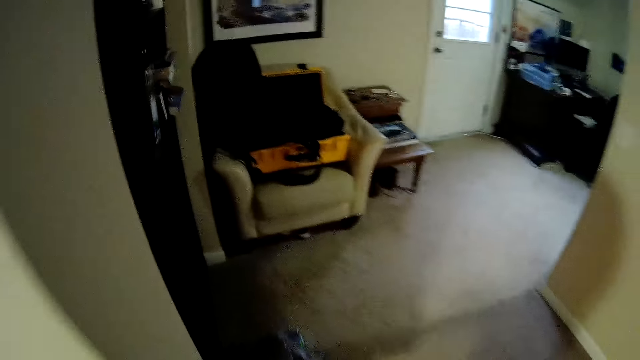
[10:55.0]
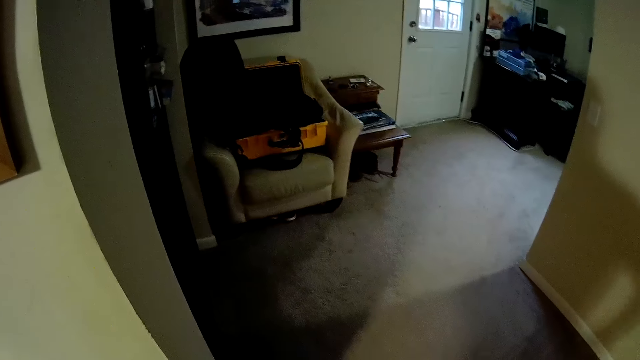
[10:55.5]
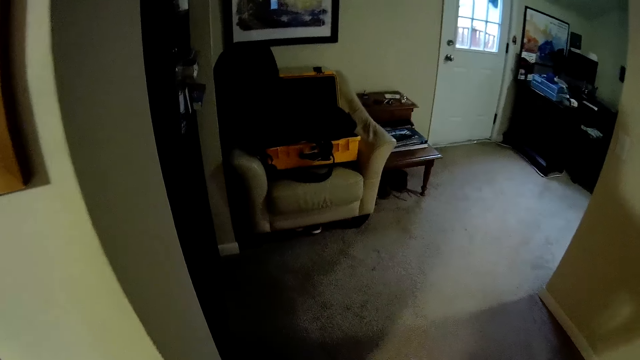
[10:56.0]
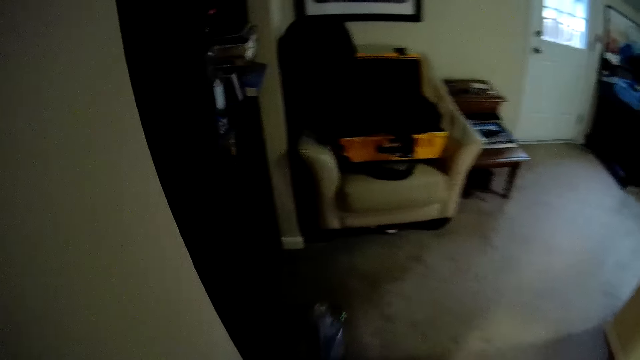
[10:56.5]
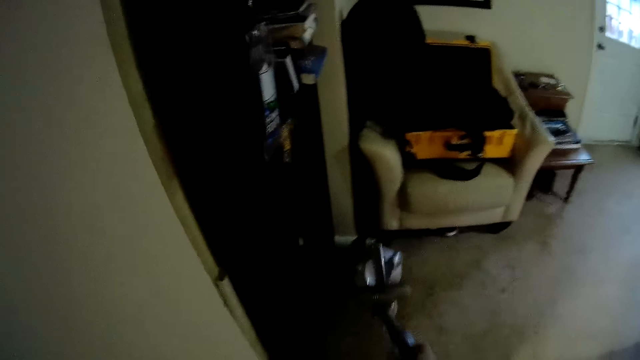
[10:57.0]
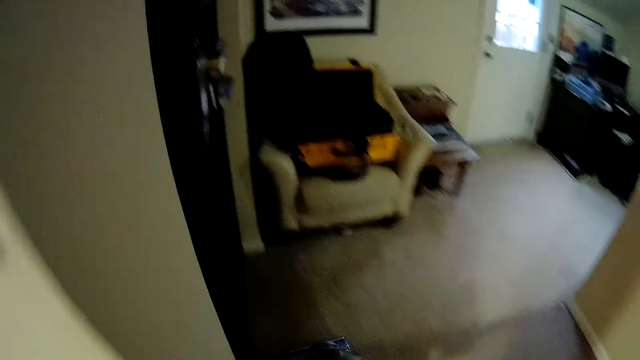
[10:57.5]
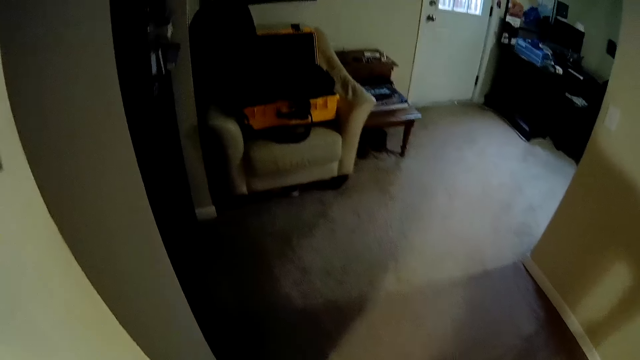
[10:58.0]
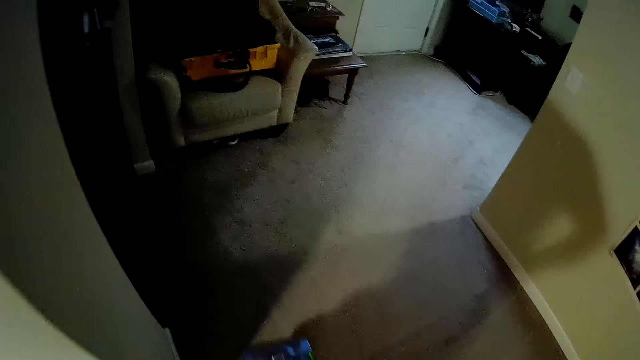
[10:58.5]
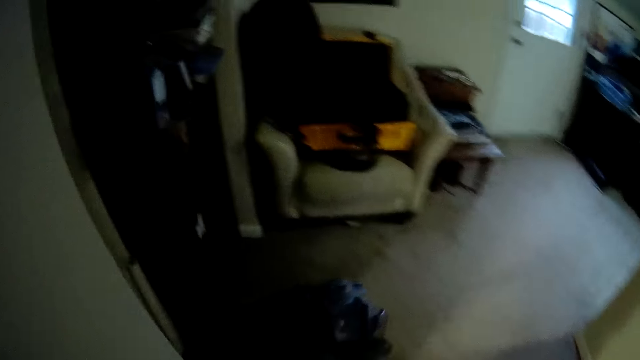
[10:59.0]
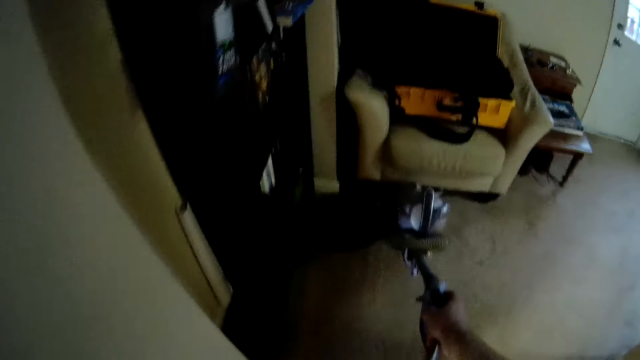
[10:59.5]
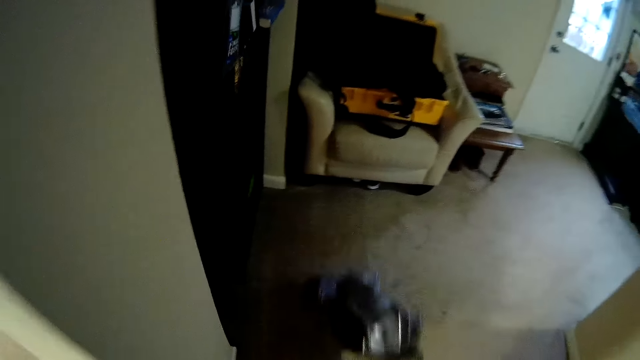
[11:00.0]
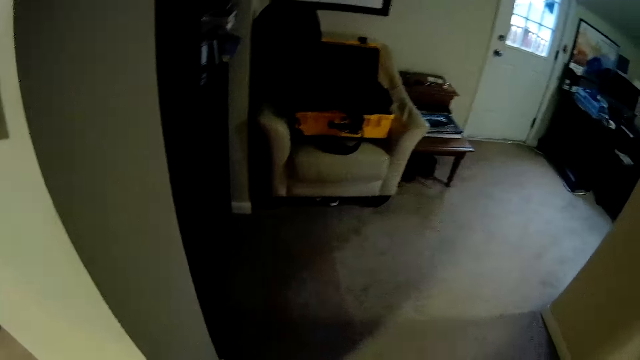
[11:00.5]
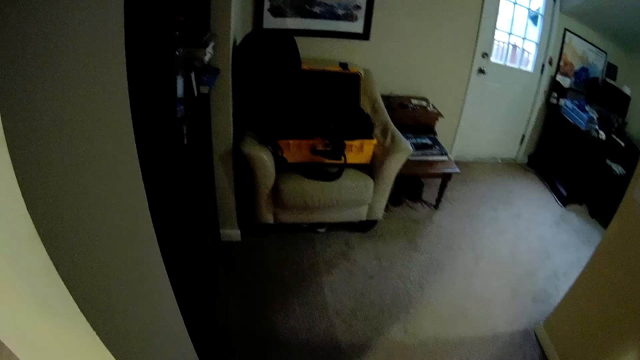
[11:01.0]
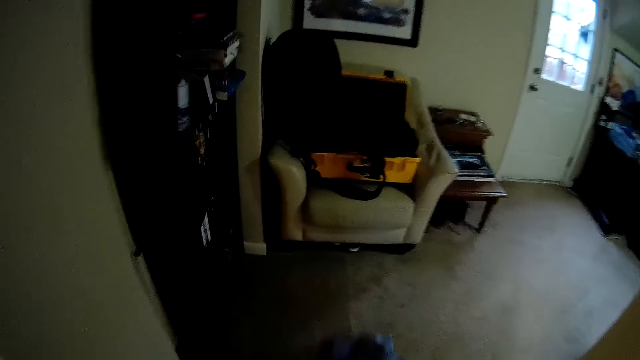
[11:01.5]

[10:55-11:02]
The camera wearer cleans the house with the vacuum cleaner.

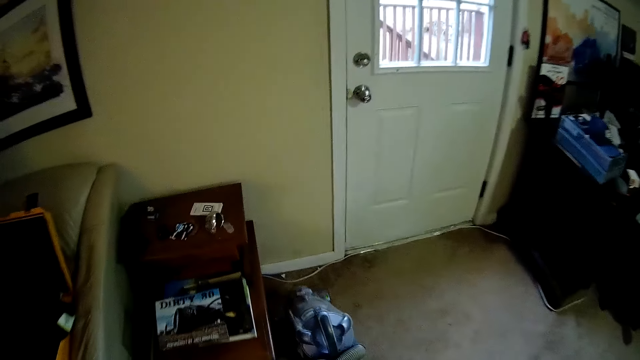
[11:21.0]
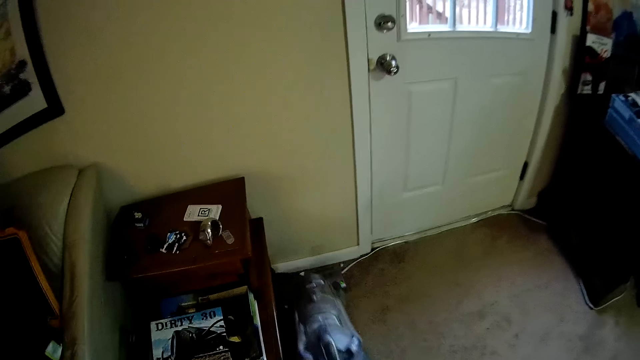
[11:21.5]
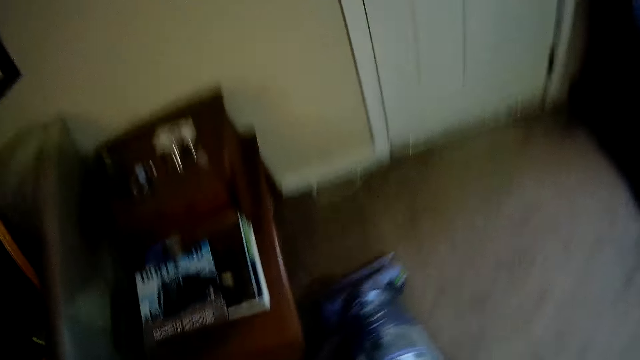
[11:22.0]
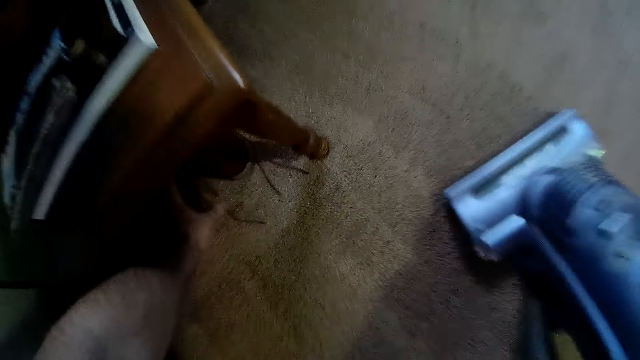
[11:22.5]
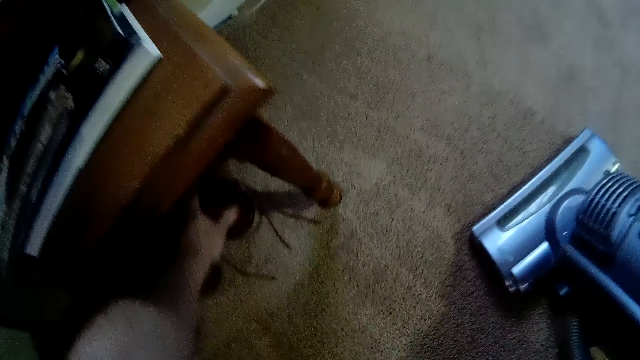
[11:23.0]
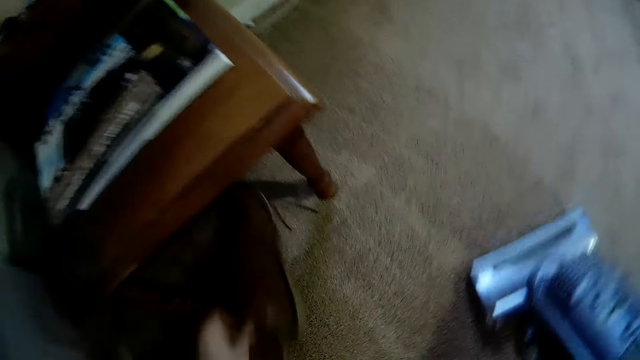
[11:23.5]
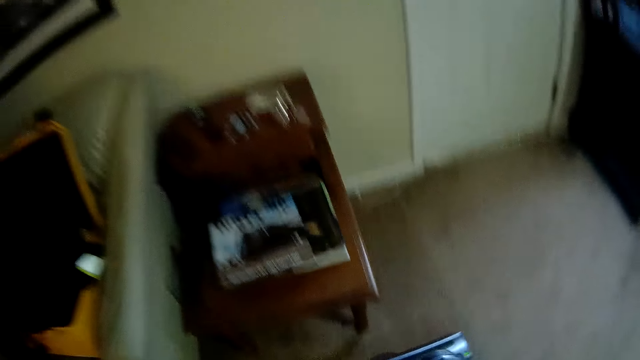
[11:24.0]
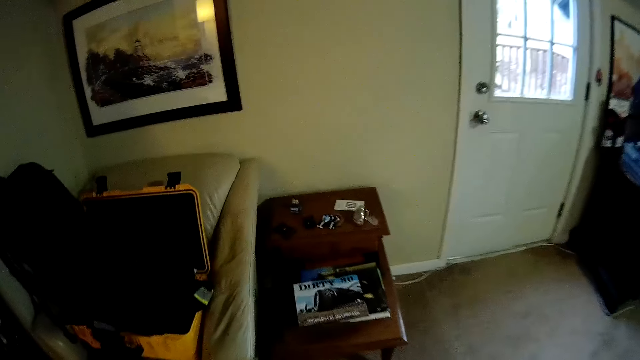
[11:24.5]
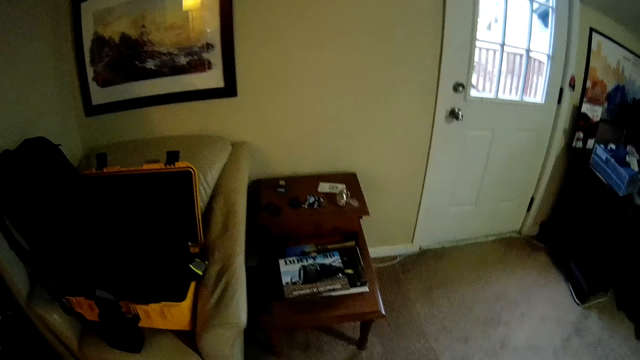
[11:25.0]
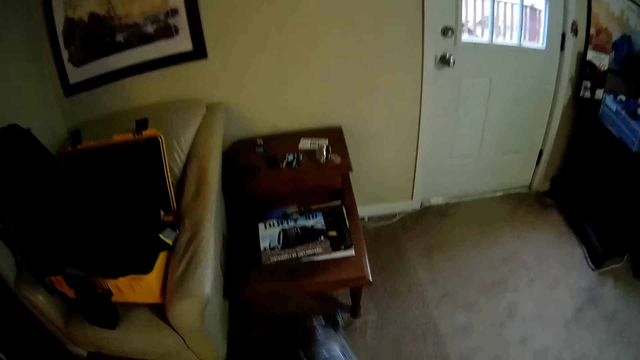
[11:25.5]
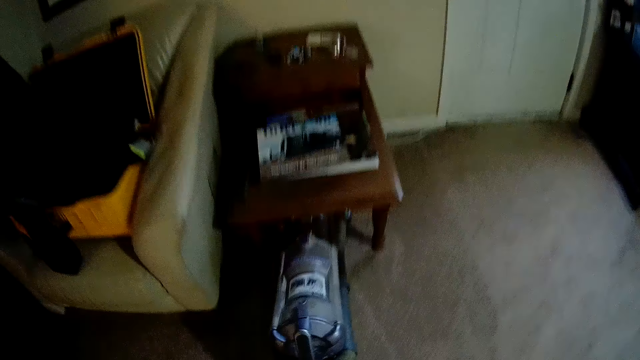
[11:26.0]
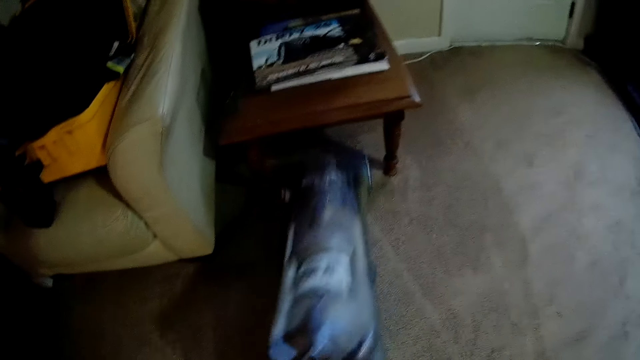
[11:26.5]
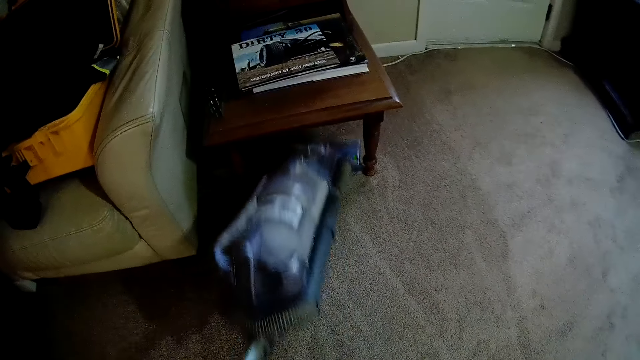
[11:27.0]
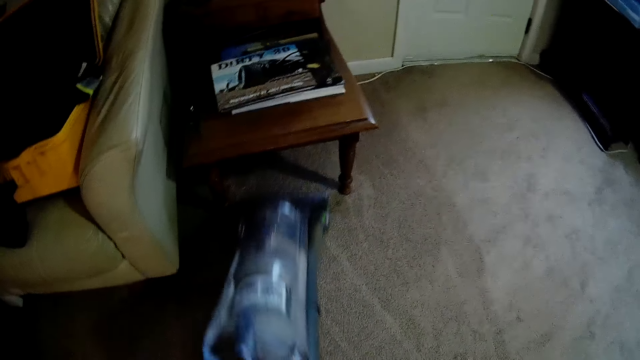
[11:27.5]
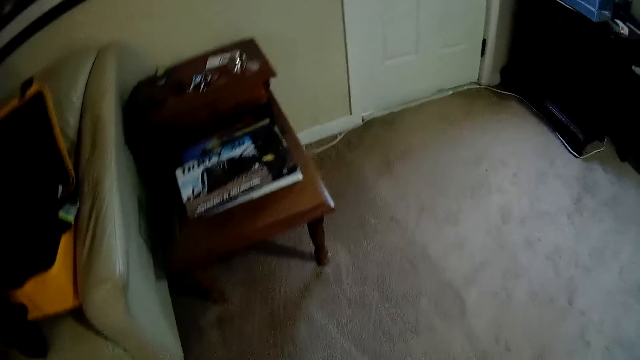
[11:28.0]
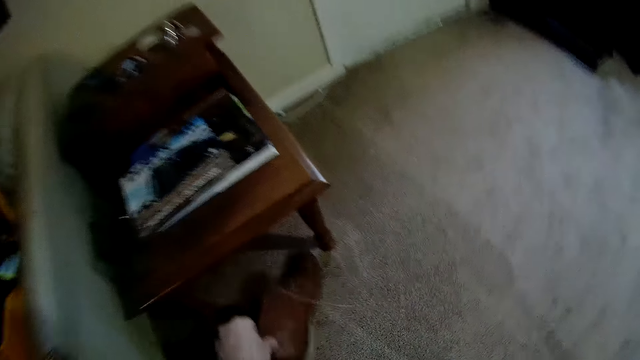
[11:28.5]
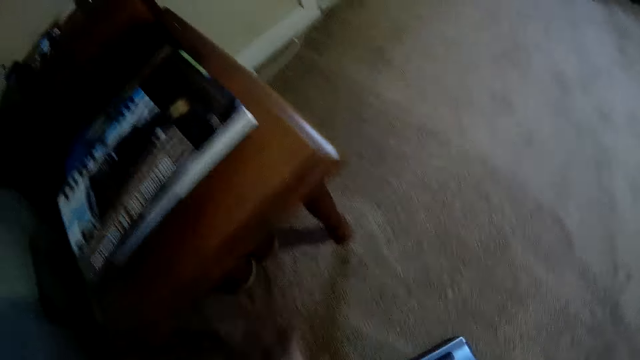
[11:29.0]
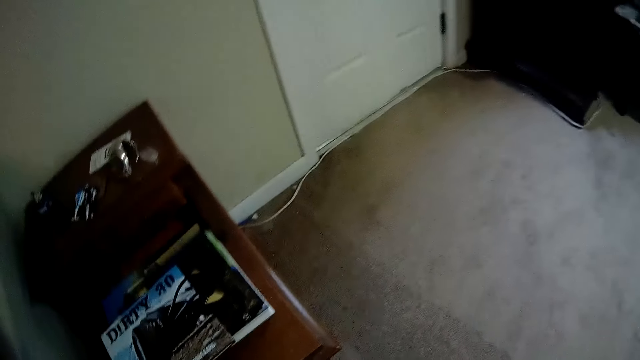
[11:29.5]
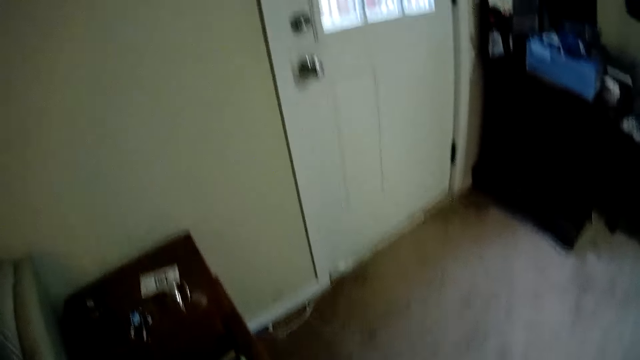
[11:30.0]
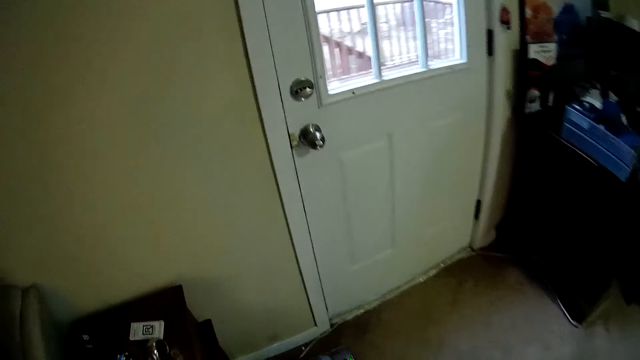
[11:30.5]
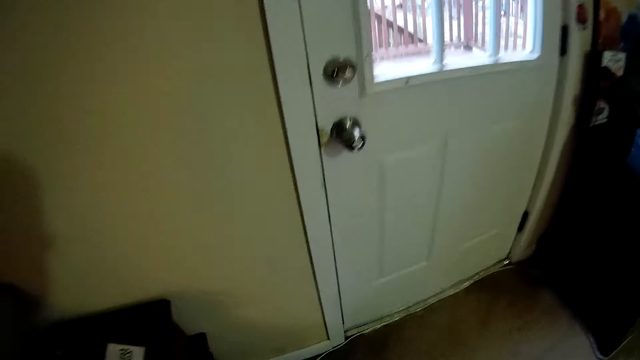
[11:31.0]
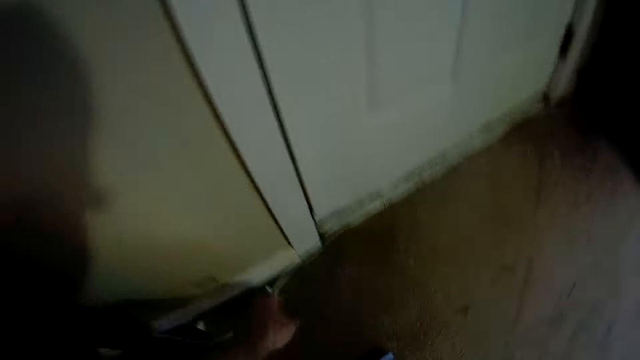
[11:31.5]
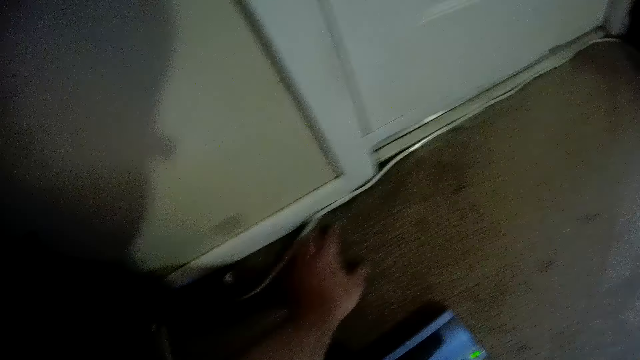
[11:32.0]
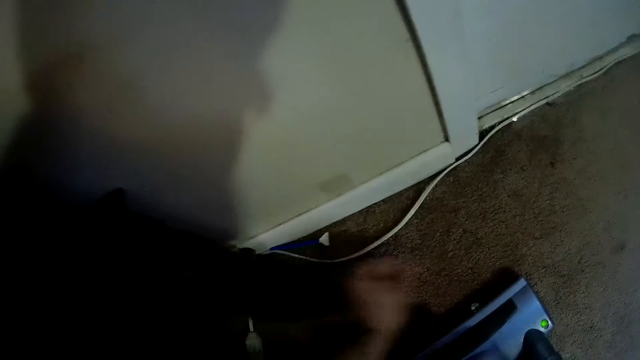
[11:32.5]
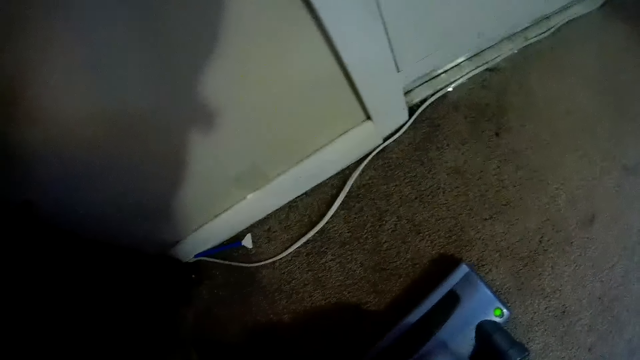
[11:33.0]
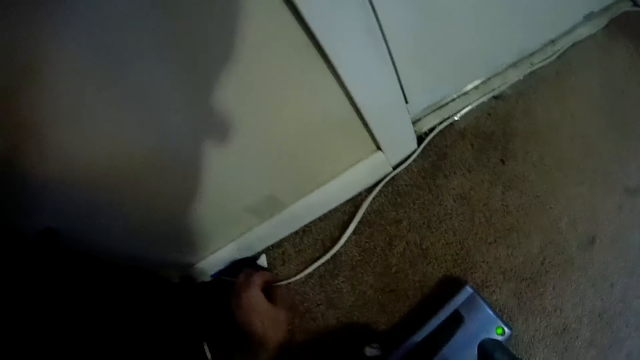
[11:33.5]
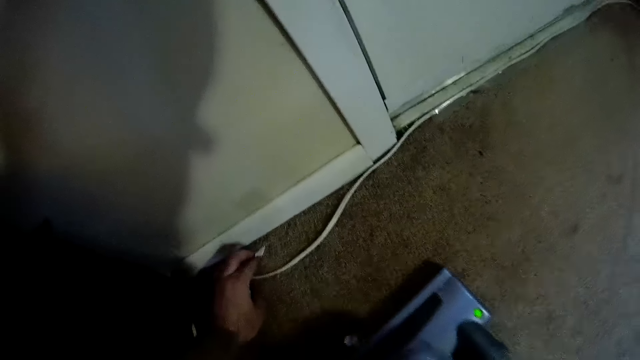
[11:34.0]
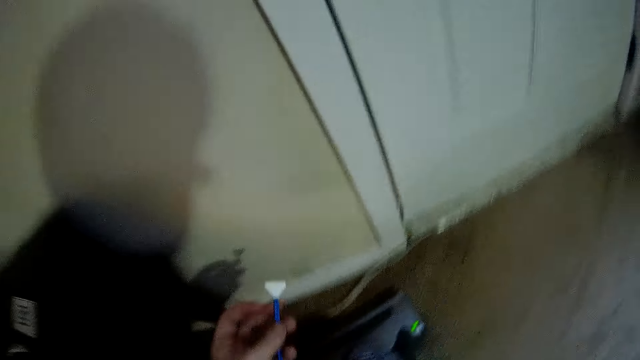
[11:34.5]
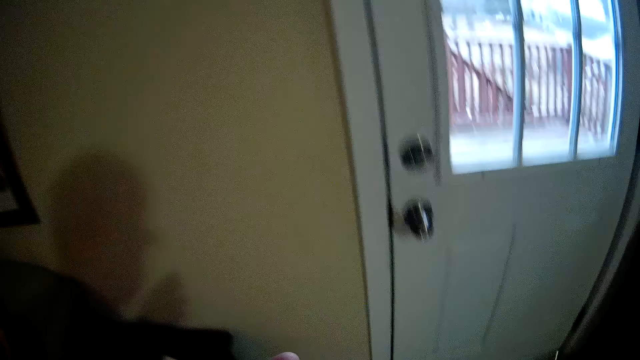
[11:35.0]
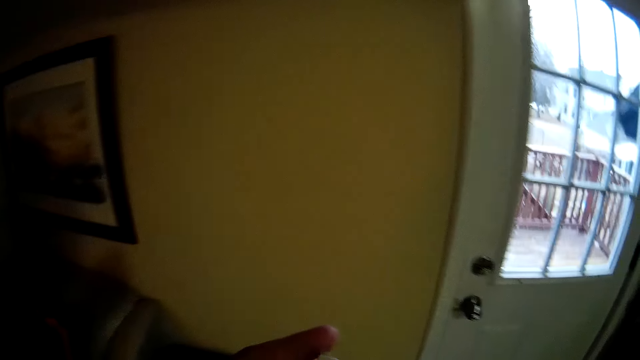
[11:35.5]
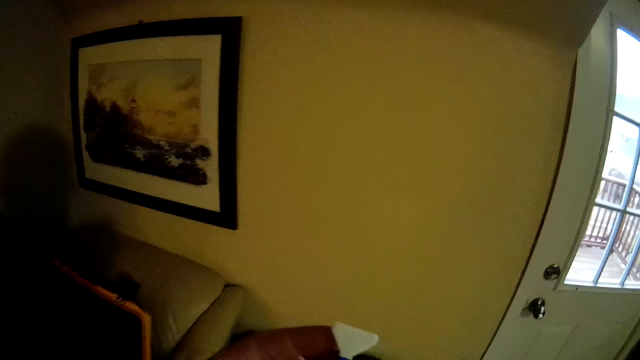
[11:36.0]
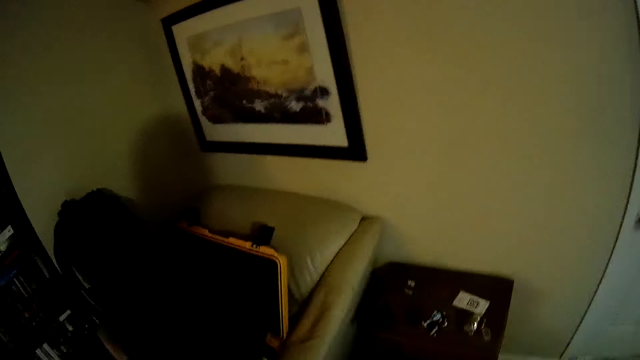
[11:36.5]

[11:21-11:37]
The camera wearer removes shoes from under the stool. They clean under the stool with the vacuum cleaner. They put the shoes under the stool. They touch the carpet. They pick up papers from the floor.
